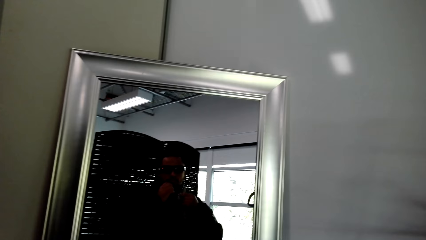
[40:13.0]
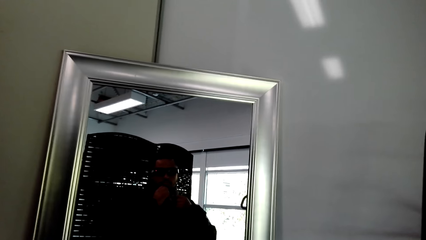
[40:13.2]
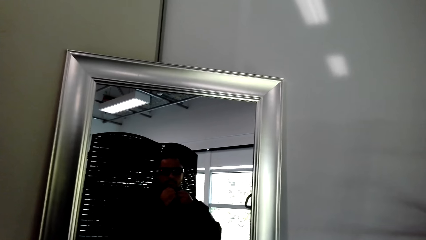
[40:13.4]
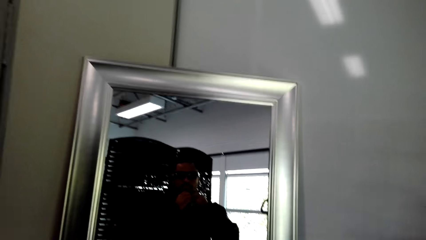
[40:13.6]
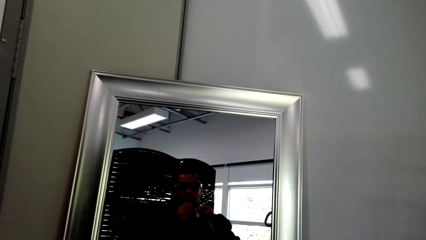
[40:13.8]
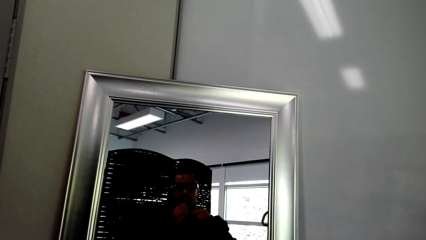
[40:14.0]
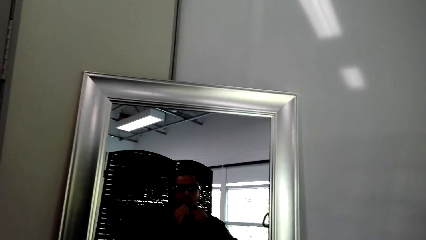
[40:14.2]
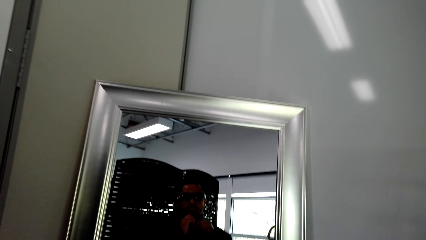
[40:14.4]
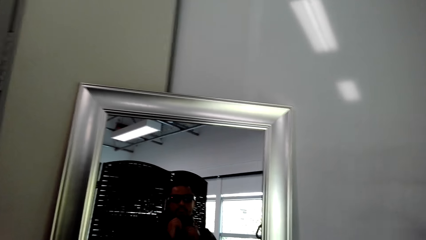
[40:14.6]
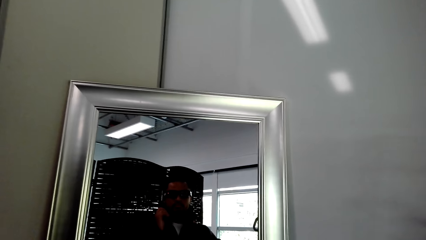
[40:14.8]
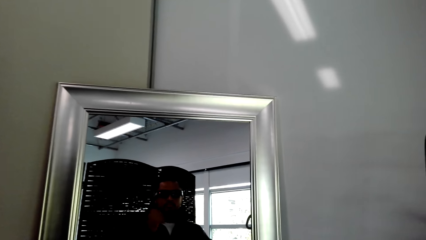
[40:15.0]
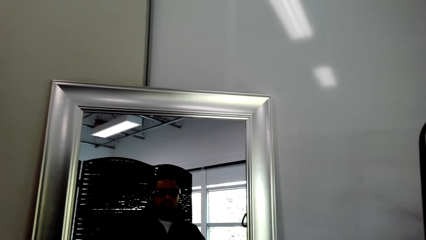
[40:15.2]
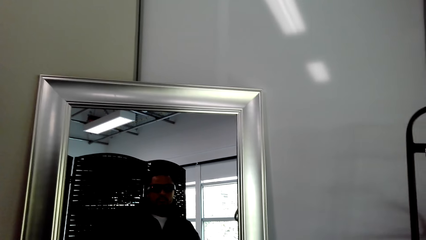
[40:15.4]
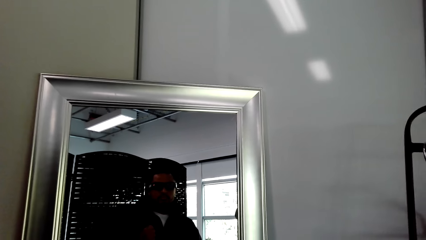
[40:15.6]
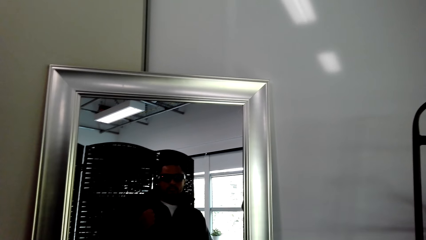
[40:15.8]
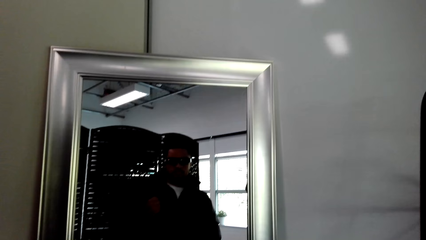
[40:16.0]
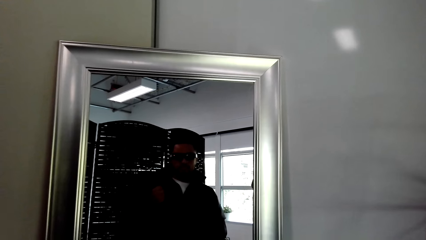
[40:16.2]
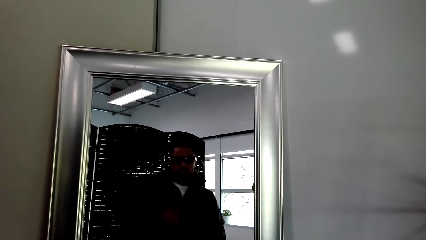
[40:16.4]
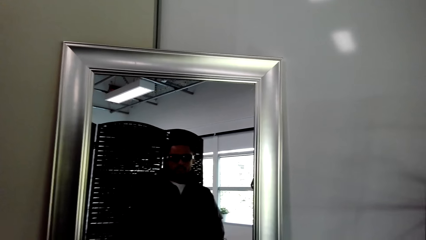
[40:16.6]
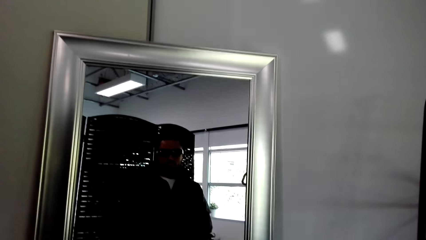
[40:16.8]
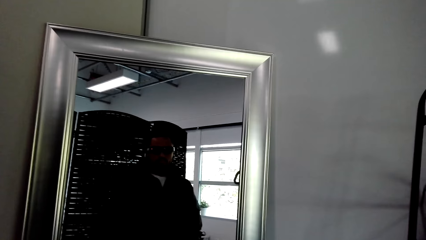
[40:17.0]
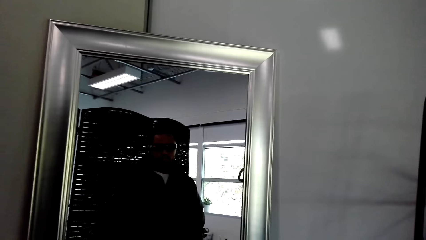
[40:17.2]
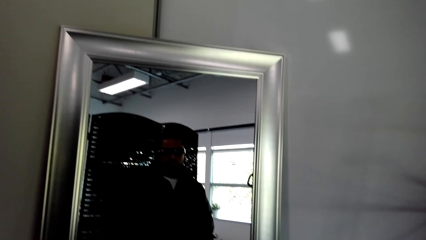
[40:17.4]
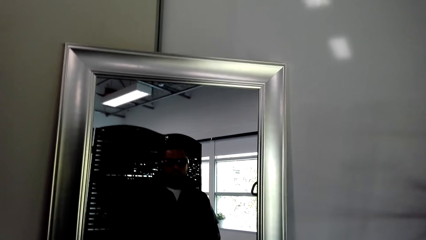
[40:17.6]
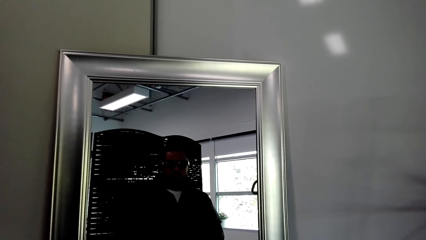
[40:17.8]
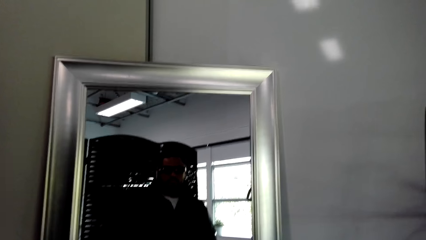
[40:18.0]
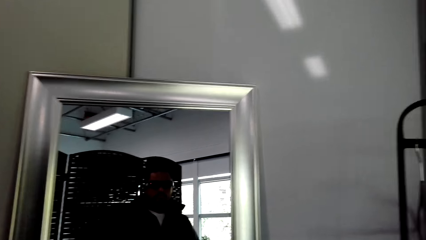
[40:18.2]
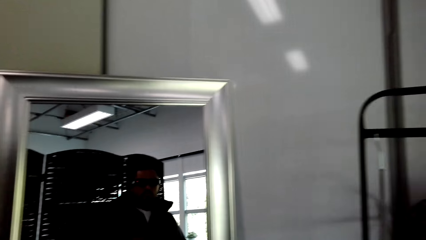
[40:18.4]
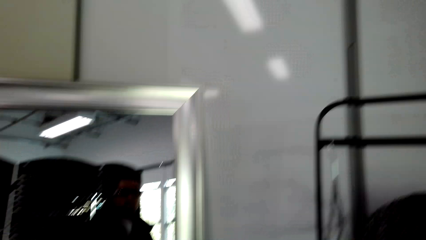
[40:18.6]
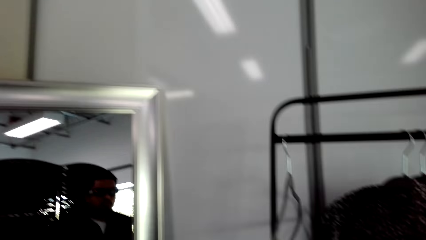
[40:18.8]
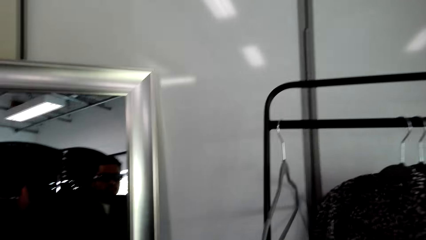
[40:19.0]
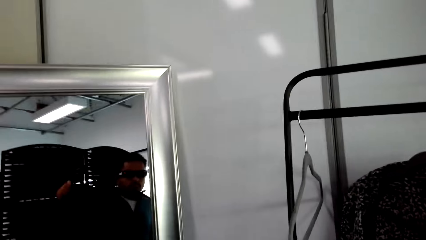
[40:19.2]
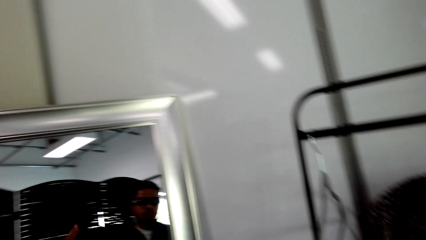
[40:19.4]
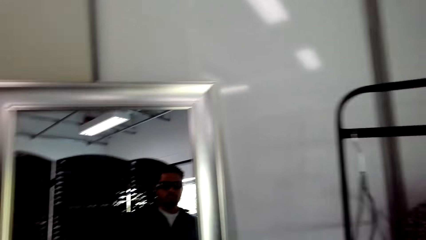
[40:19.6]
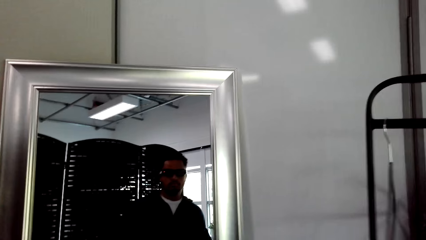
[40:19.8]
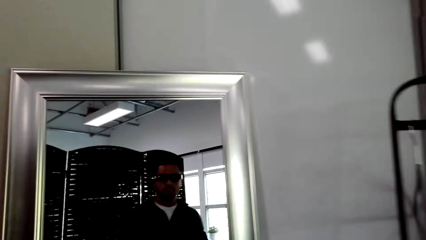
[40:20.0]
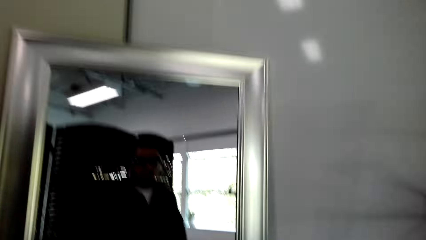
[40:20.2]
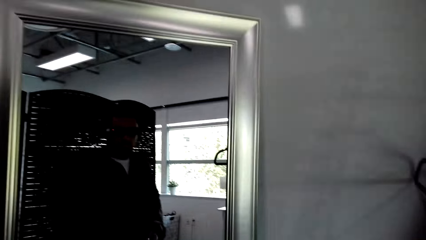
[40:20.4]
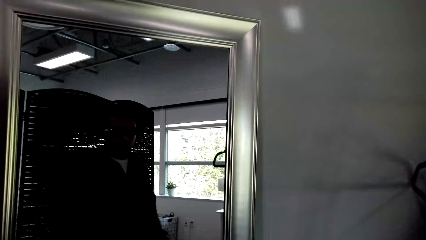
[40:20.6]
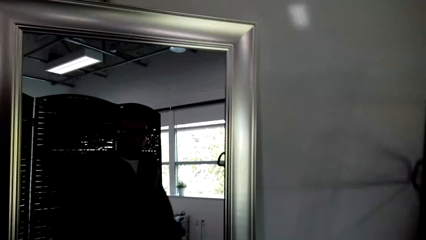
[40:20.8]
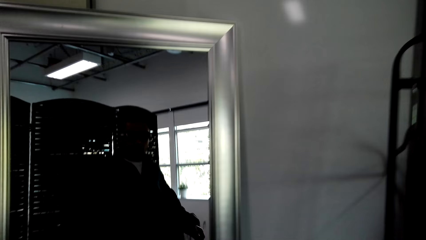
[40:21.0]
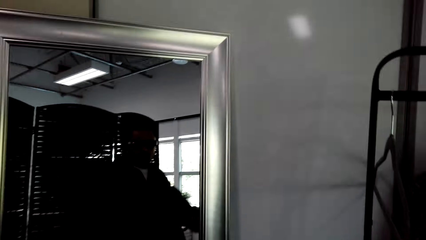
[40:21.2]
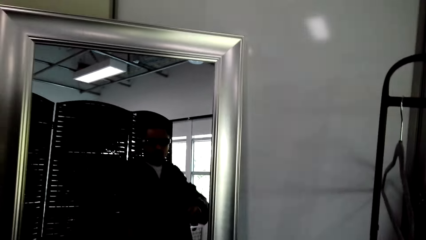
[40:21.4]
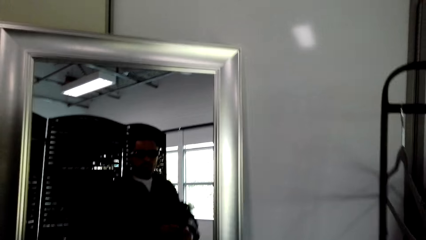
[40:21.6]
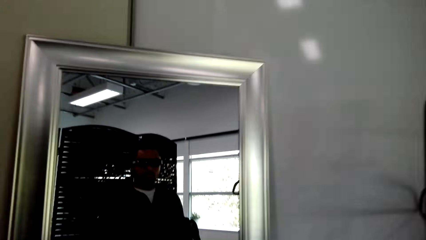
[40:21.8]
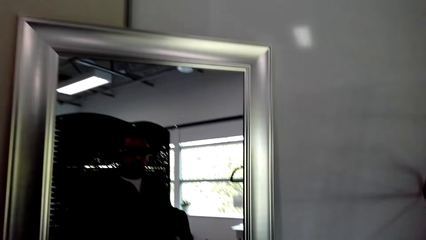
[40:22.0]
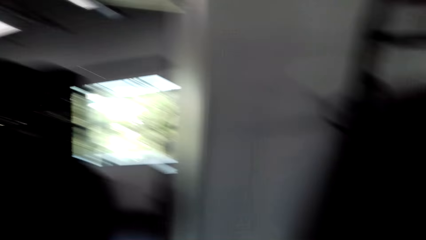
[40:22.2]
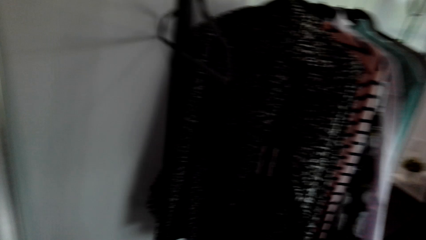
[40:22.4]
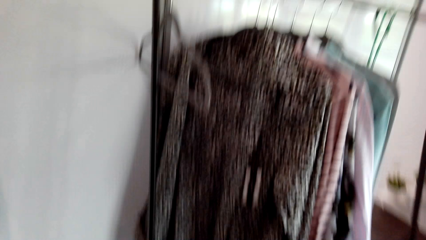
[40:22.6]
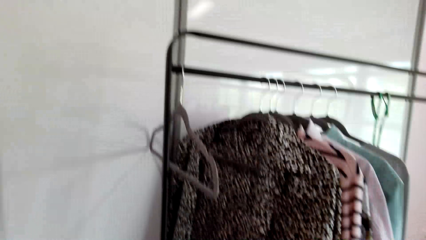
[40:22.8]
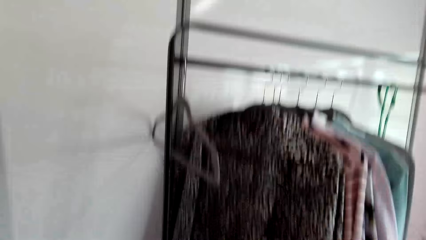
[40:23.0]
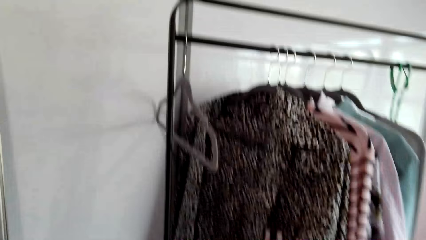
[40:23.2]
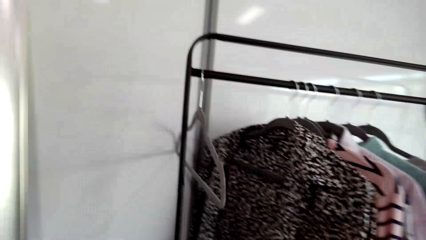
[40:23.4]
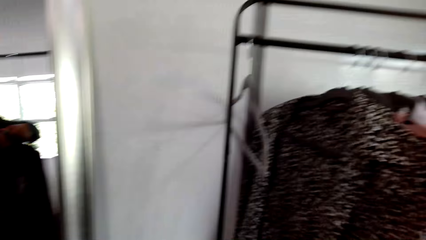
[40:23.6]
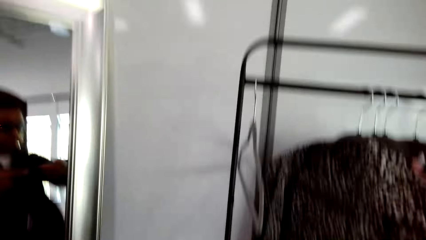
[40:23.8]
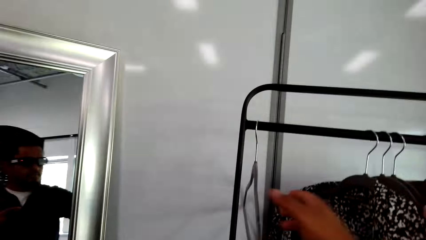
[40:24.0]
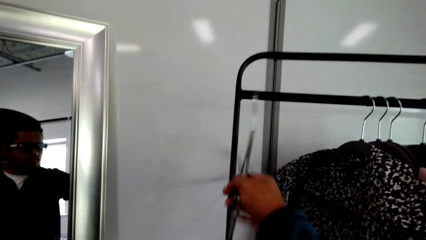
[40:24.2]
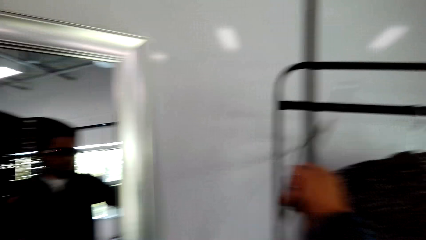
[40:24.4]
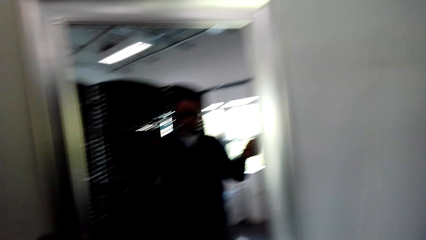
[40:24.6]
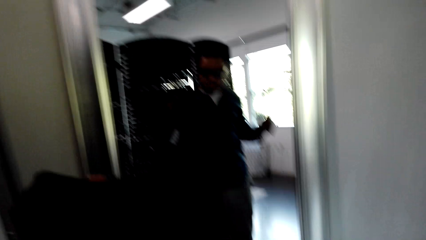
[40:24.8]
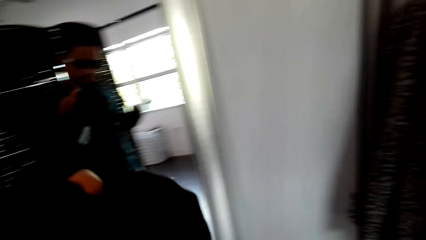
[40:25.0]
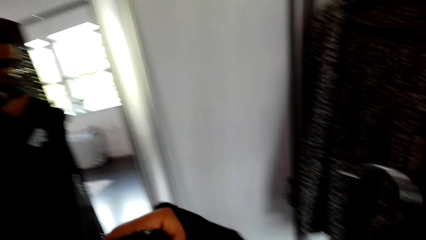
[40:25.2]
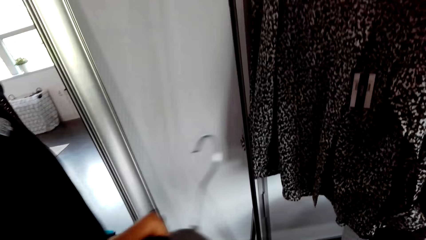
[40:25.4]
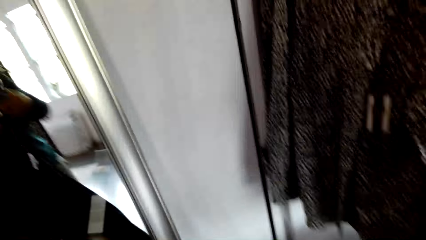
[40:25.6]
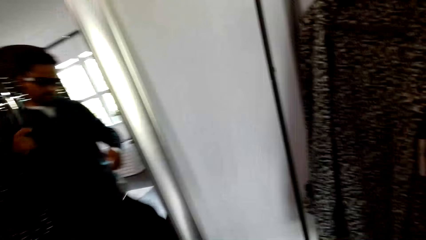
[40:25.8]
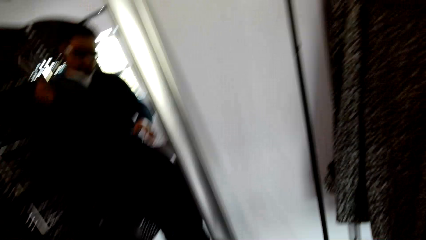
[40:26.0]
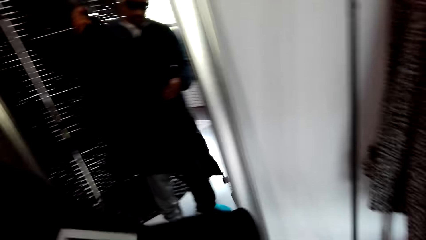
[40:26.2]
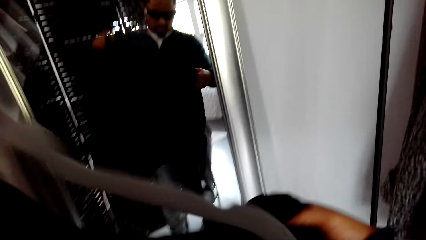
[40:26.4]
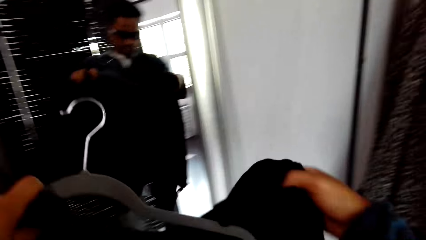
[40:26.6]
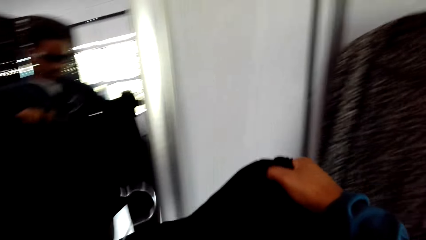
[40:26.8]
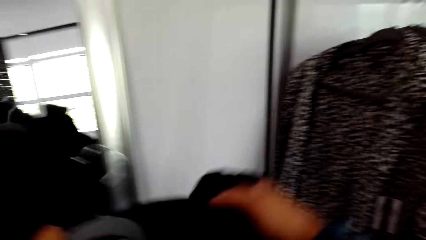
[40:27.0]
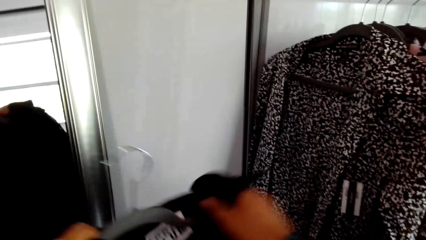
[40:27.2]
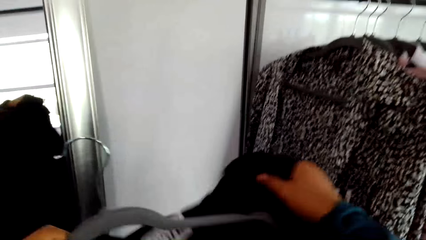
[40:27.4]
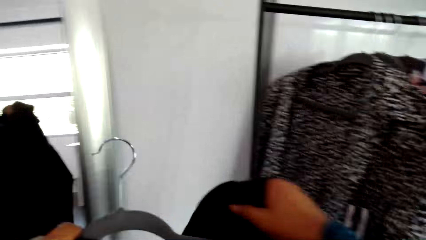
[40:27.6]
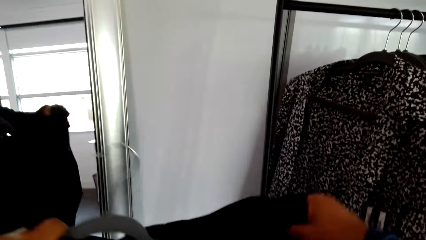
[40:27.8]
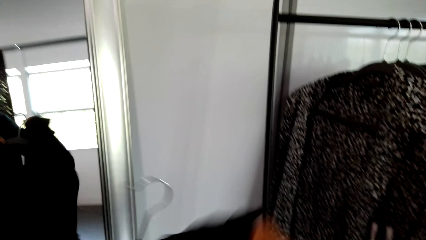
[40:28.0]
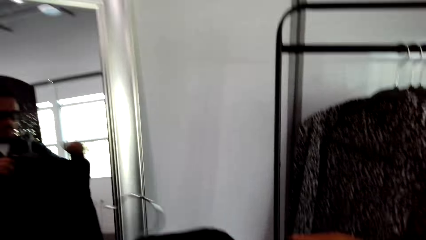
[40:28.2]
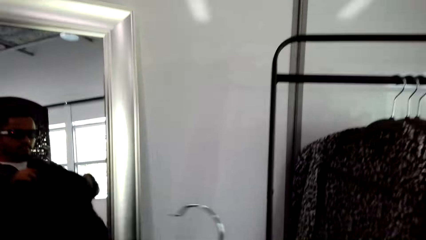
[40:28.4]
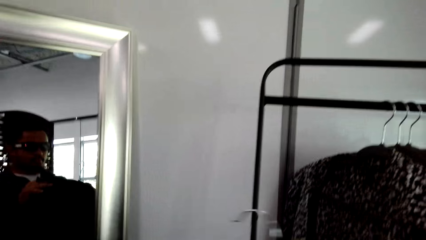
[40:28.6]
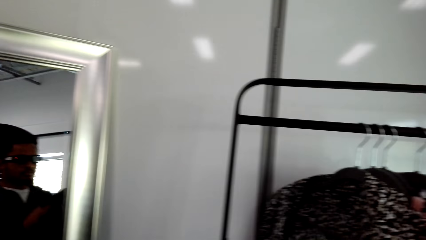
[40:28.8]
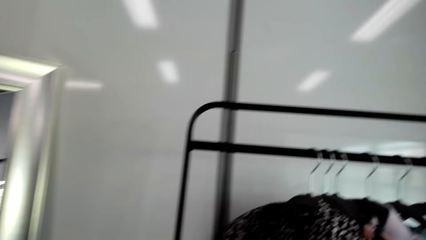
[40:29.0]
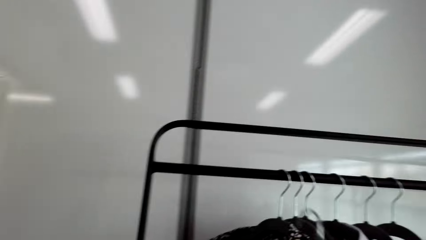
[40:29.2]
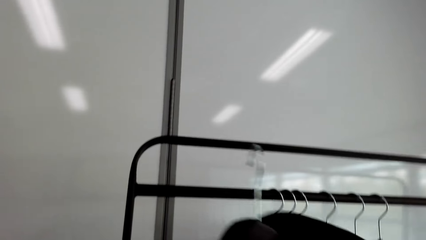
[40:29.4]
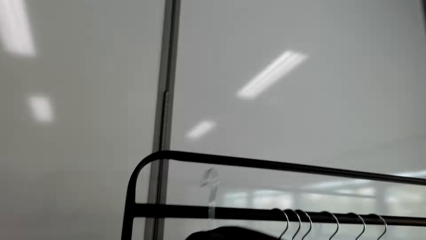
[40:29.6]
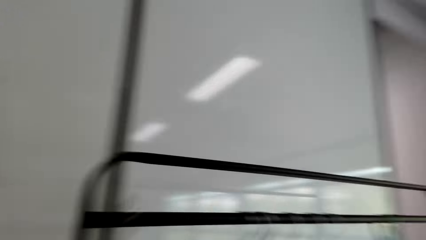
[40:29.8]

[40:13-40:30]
The camera wearer touches his mouth. He looks at the shirts. He looks around. He picks up the hanger from the pole. He puts the cloth on the hanger. He holds the shirt.
